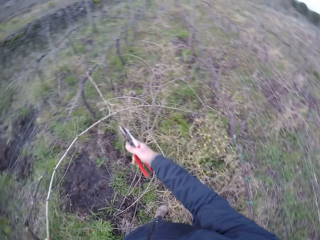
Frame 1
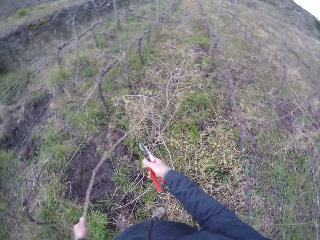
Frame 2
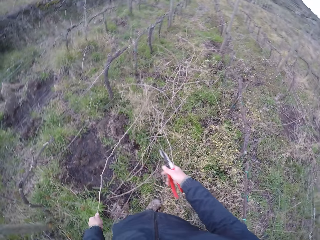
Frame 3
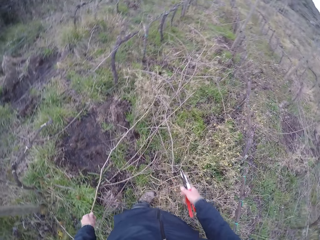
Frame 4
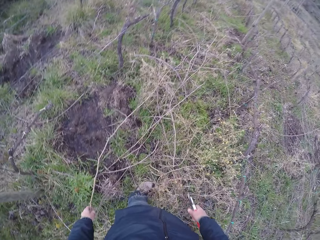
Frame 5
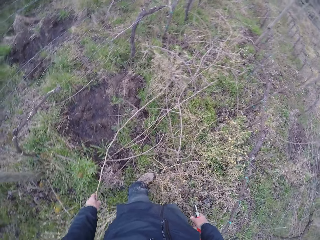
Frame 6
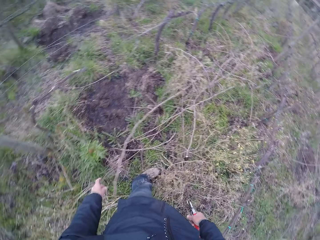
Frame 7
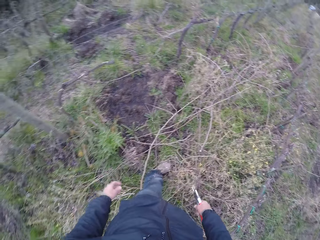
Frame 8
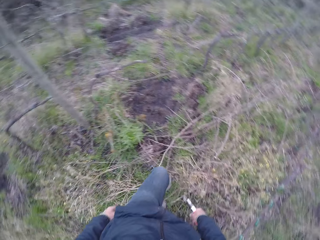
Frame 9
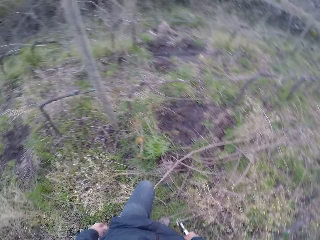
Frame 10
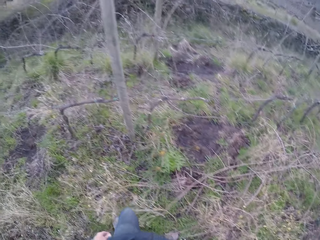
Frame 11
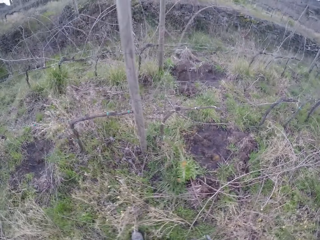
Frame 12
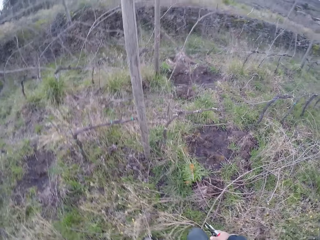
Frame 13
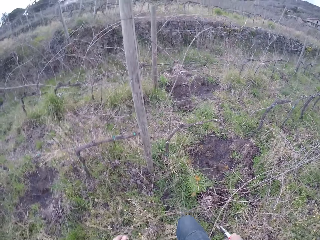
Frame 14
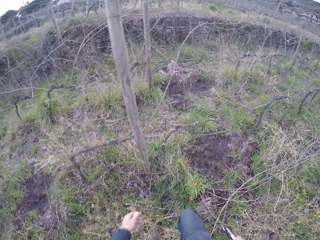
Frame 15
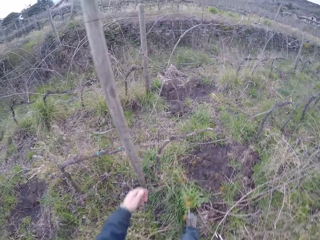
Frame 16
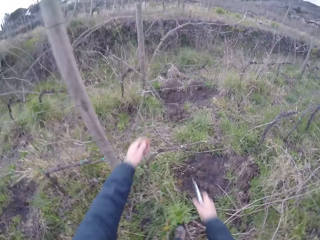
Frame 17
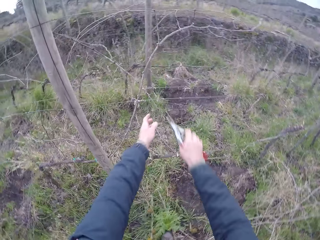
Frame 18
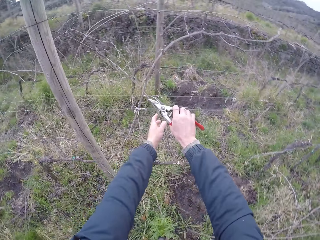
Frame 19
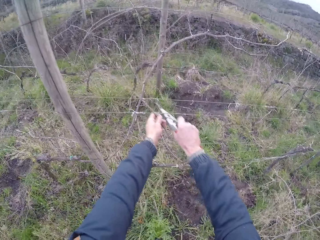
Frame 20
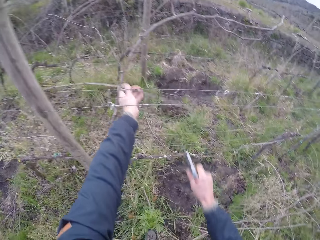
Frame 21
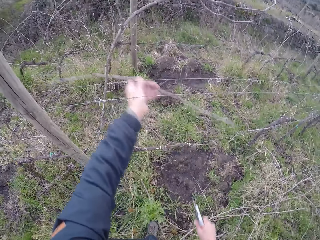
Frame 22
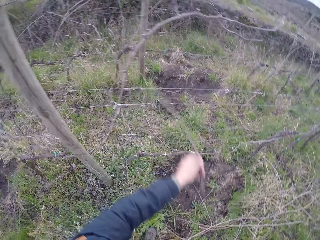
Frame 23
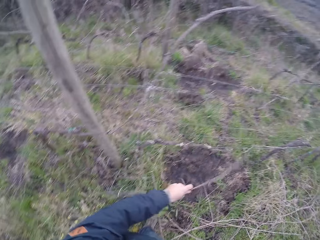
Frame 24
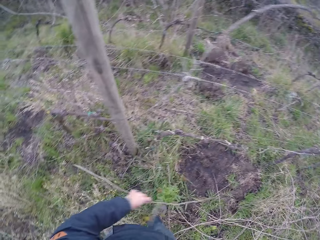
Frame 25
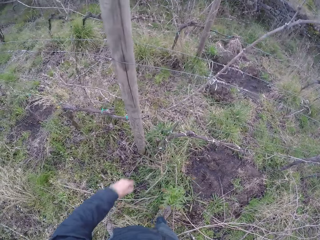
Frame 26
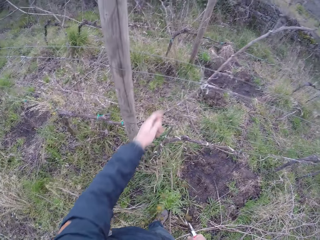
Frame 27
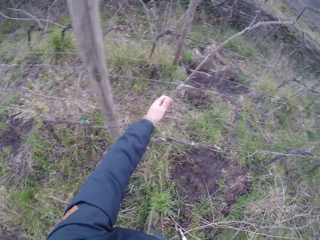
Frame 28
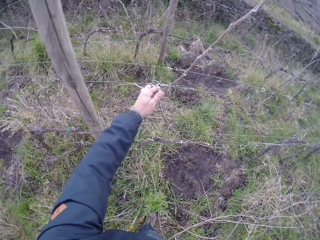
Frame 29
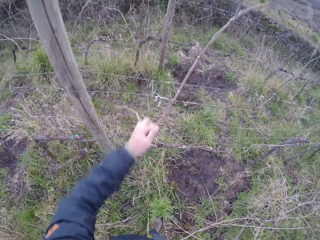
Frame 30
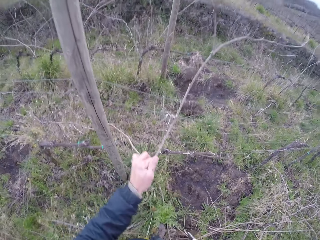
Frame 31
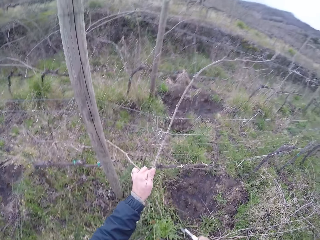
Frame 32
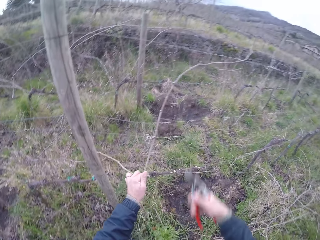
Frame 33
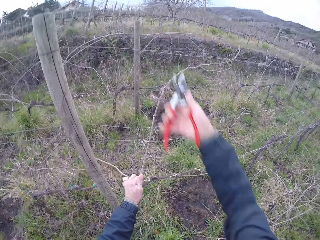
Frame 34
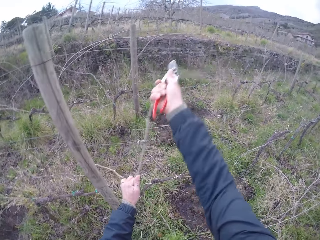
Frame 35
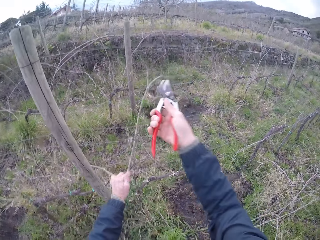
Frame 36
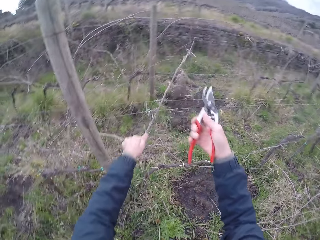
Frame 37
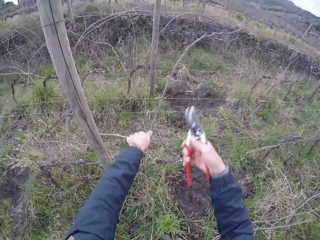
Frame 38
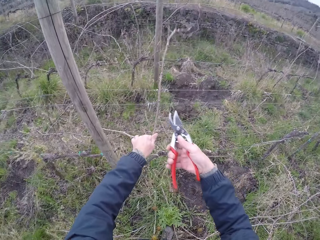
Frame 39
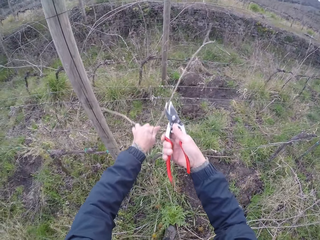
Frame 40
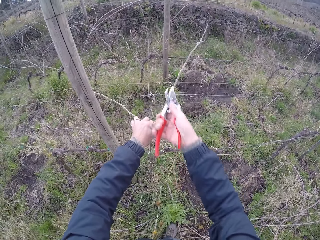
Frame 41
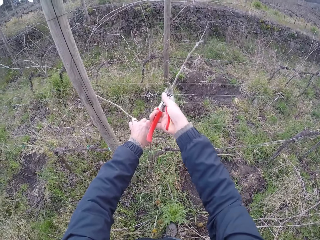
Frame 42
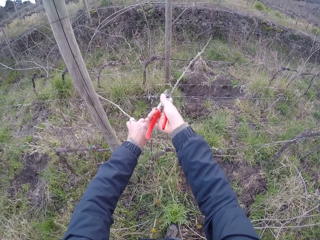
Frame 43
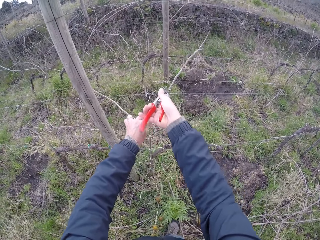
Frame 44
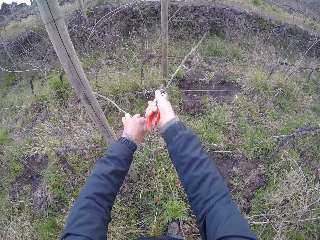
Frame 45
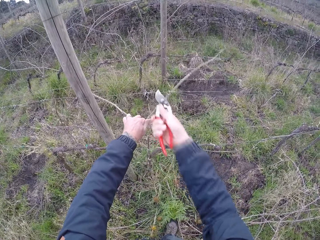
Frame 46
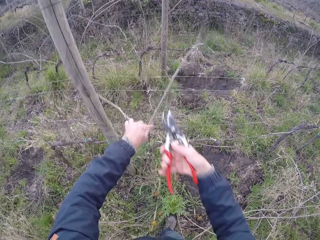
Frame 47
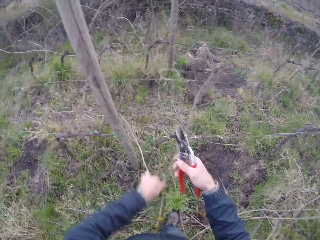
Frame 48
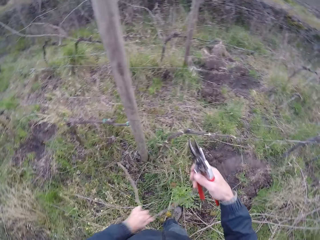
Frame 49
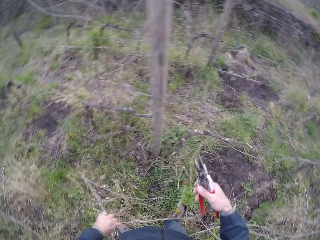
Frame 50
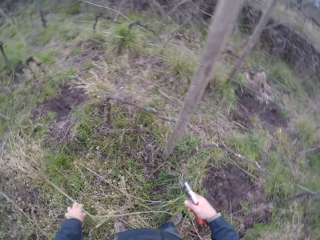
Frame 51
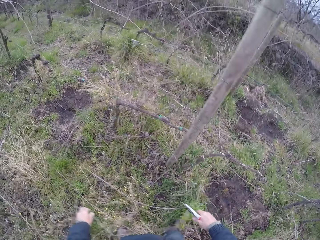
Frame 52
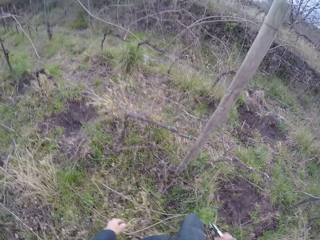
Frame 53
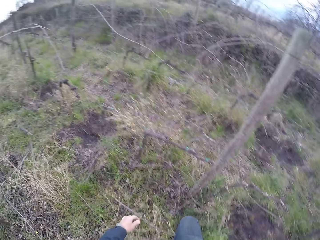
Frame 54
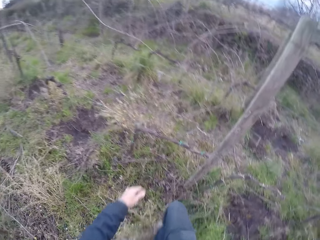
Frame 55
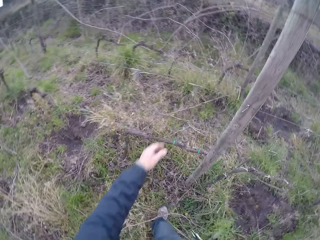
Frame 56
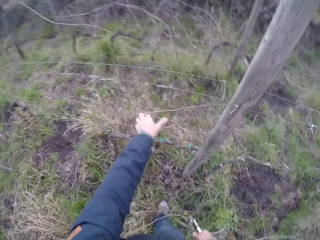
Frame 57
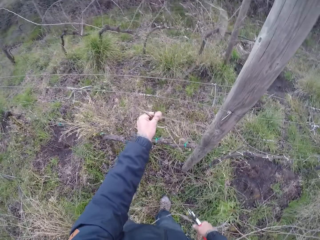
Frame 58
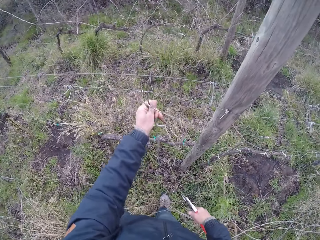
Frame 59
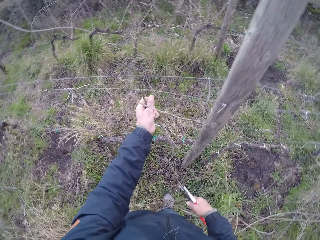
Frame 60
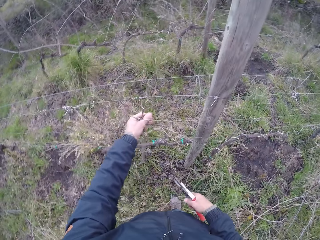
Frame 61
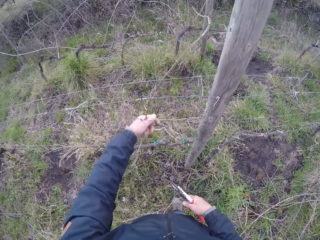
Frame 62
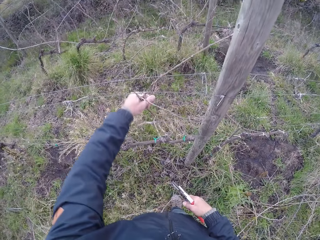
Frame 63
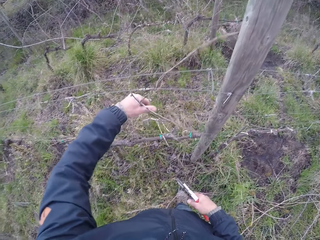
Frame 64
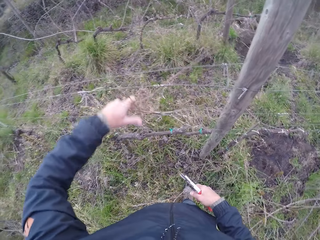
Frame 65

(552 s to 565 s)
The camera wearer drops the twig on the floor with her left hand. She walks toward the fence. She snips a twig or stick with the secateurs in her right hand. She pulls the twig with her left hand from the fence. She drops the twig on the ground with her left hand. She pulls the stick from the fence. She snips the twig with the secateurs in her right hand. She snips the twig again. She pulls the stick from the fence. She drops the twig on the ground with her left hand. She walks along the fence. She pulls the twig with her left hand from the fence.

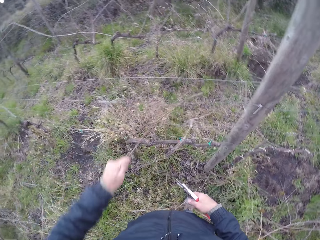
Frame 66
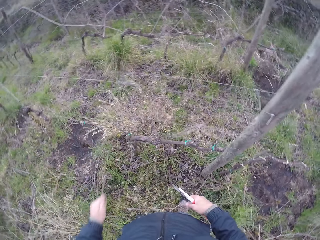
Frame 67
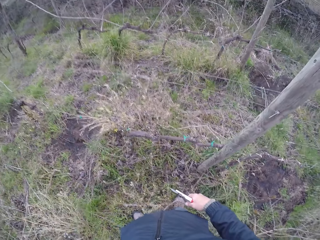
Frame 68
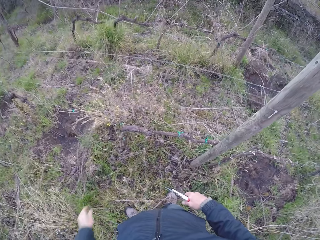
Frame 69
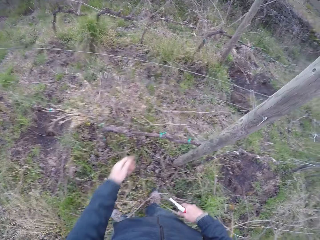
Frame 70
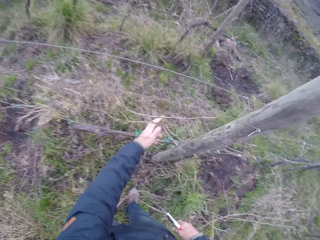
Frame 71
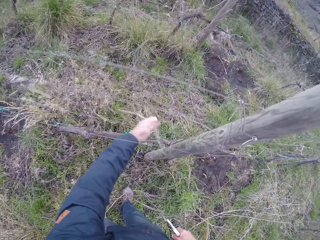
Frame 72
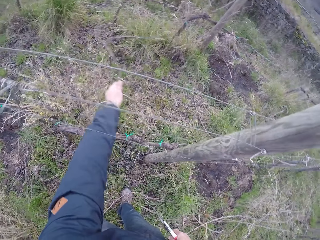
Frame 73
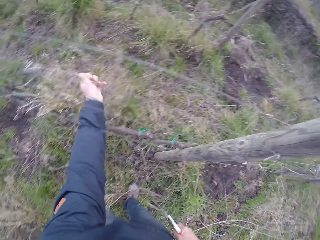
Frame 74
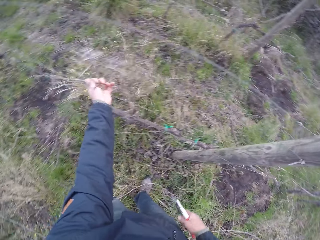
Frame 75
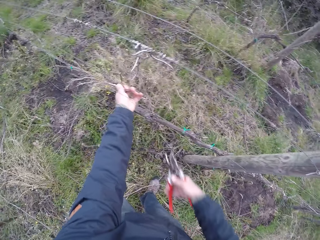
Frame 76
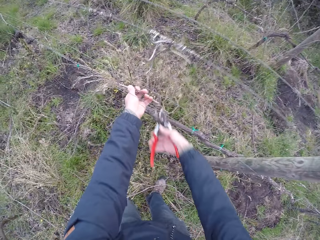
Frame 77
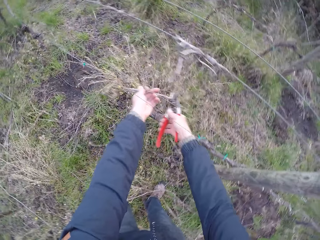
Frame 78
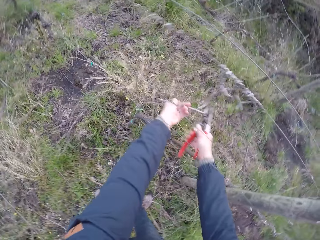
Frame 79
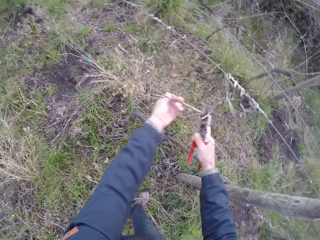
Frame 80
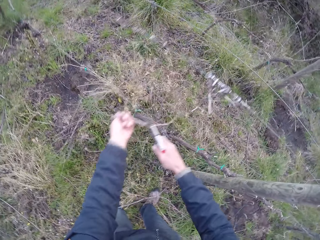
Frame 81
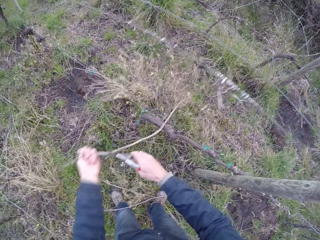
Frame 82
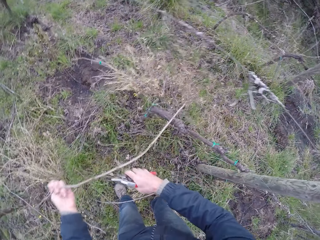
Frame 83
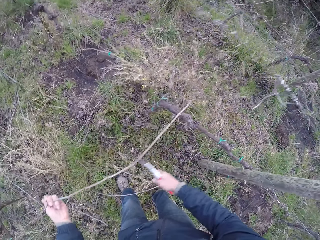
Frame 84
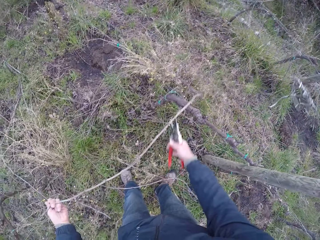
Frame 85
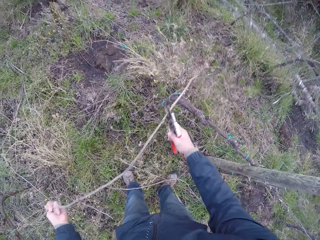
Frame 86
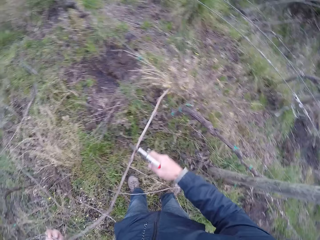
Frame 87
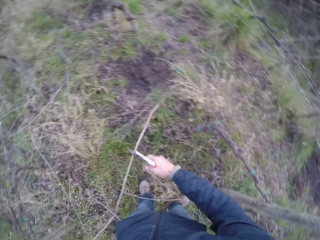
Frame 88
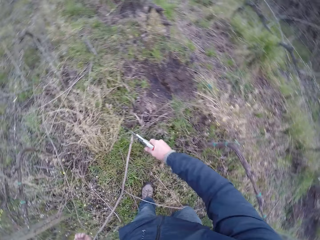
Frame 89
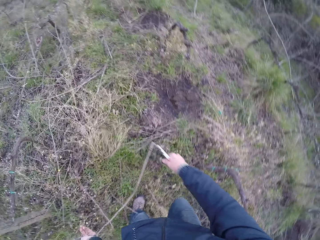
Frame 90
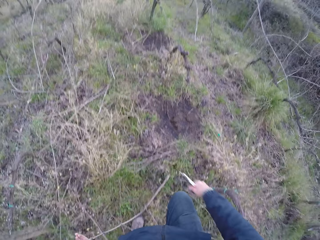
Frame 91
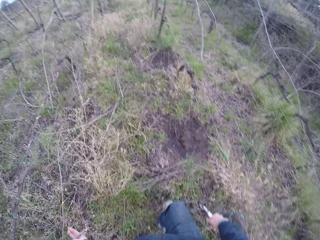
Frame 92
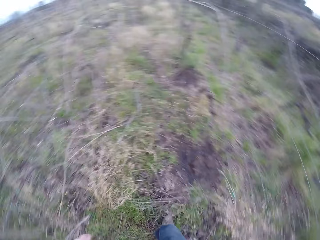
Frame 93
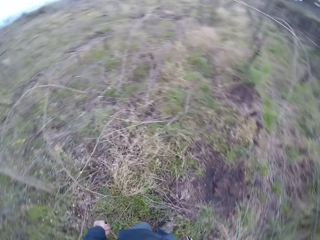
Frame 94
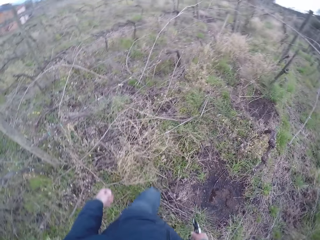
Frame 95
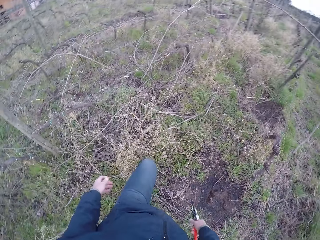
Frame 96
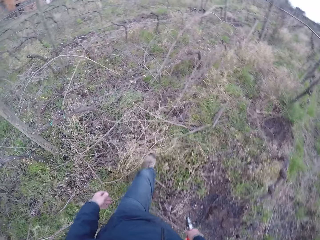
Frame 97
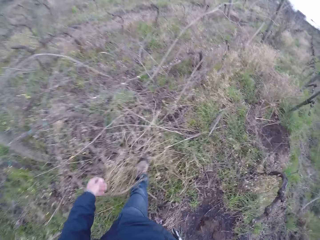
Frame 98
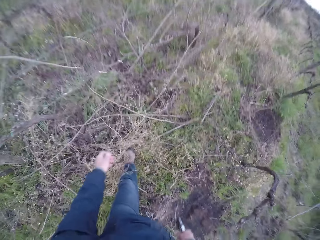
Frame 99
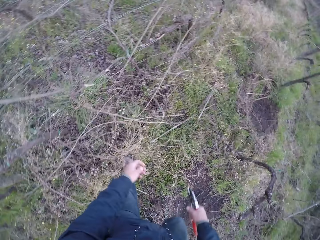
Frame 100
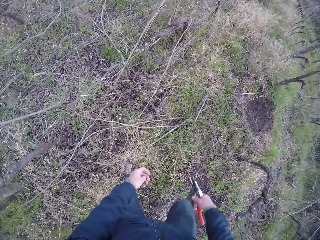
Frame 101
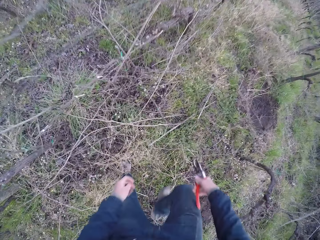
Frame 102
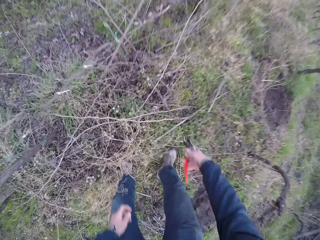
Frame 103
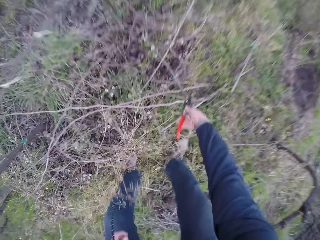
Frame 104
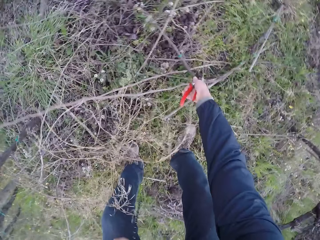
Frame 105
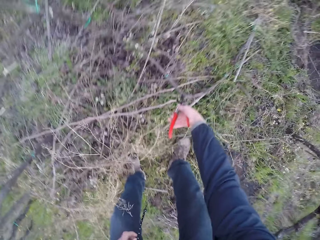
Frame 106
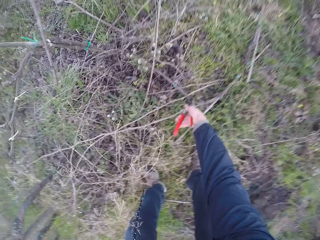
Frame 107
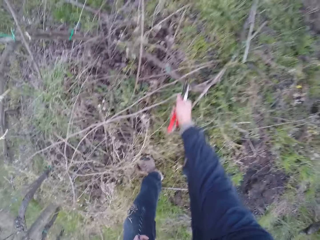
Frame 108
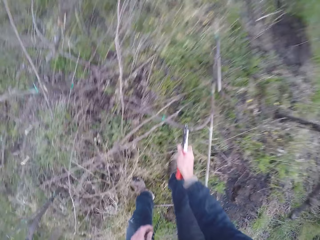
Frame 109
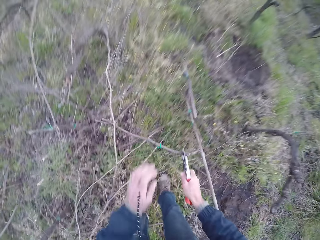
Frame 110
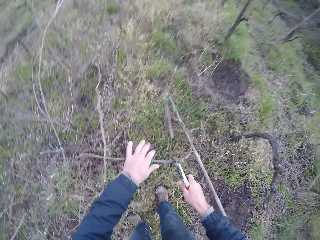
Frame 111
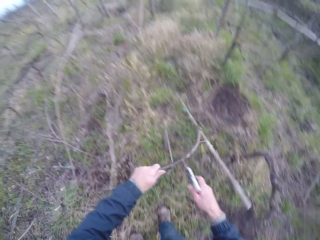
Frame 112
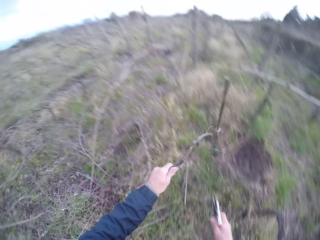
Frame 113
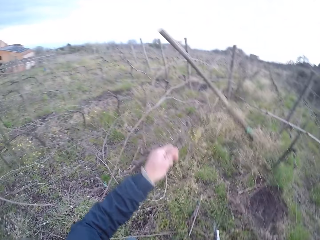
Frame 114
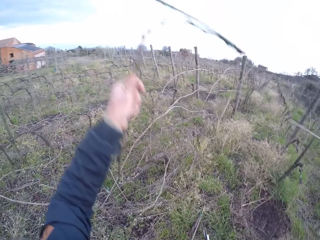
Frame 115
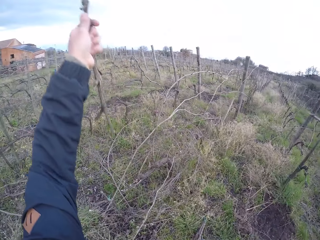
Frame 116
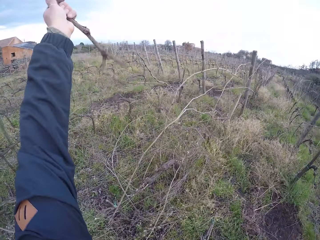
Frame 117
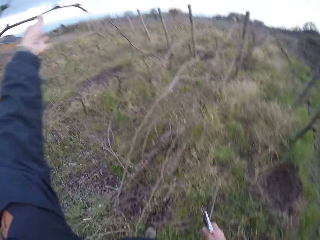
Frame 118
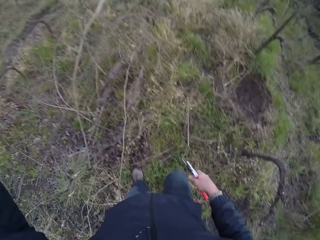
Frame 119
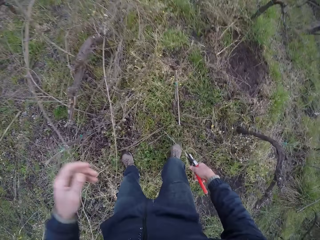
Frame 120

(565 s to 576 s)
The camera wearer drops the twig or stick on the ground with her left hand. She pulls the twig with her left hand from the fence. She snips the twig with the secateurs in her right hand. She pulls the stick from the fence. She snips the twig again. She drops the twig with her left hand. She walks along the fence. She prunes the stick with a pruning shear. She picks up the twig with the secateurs in her right hand. She holds the twig with her left hand. She lifts the stick. She throws the twig in her left hand over the fence.
